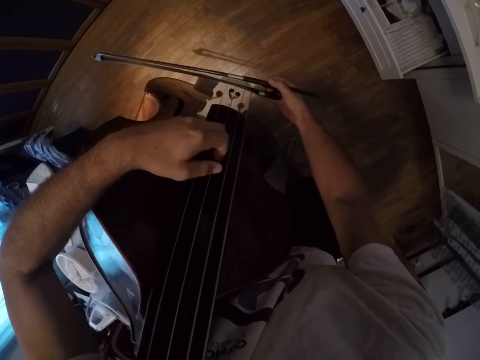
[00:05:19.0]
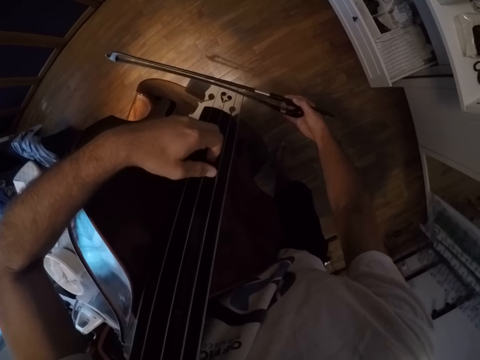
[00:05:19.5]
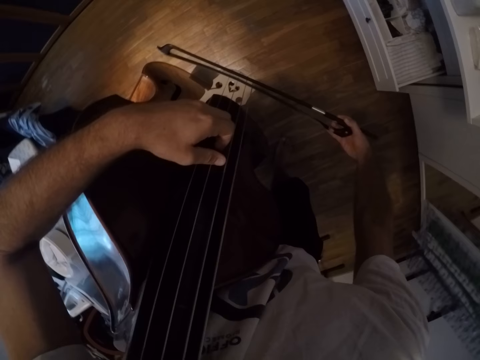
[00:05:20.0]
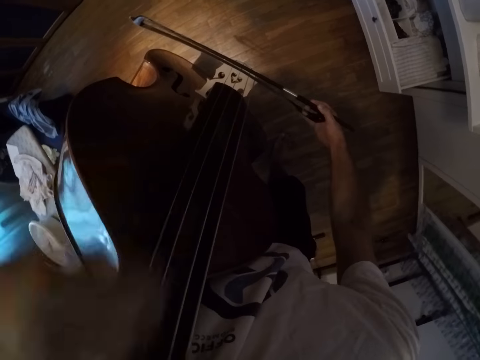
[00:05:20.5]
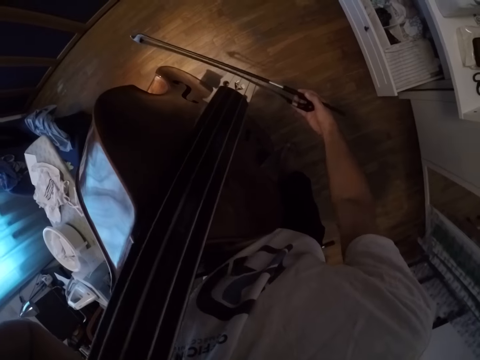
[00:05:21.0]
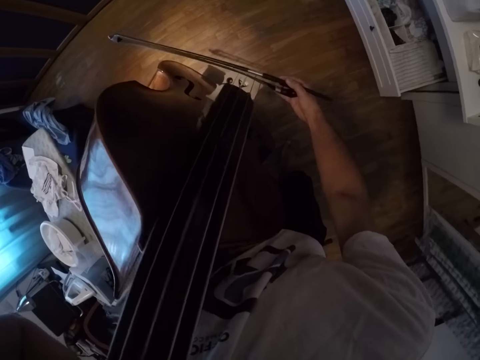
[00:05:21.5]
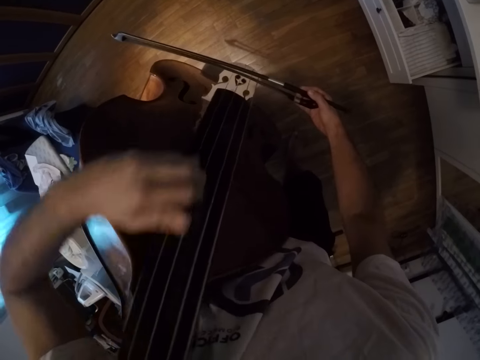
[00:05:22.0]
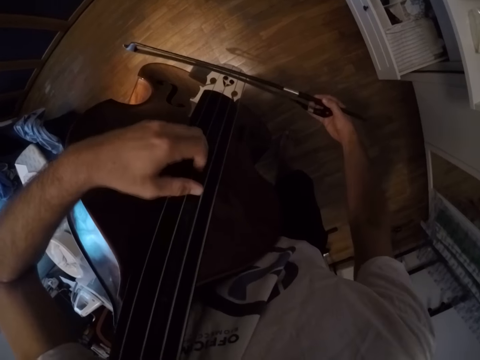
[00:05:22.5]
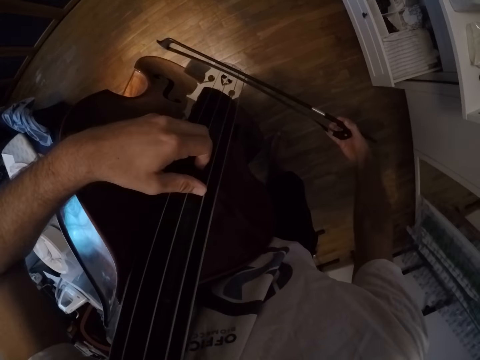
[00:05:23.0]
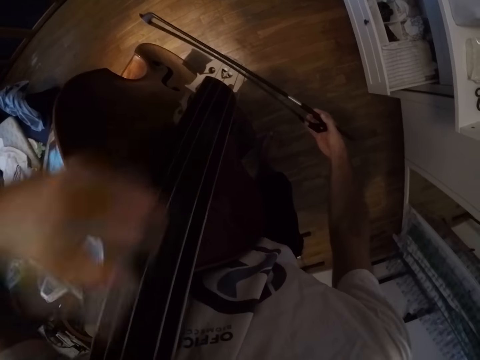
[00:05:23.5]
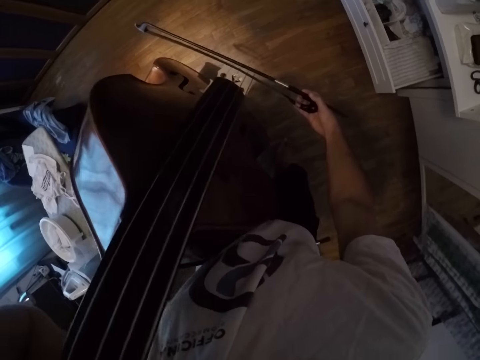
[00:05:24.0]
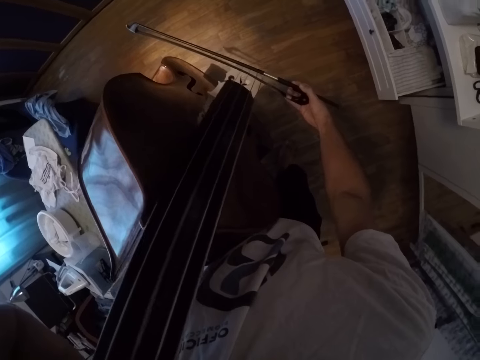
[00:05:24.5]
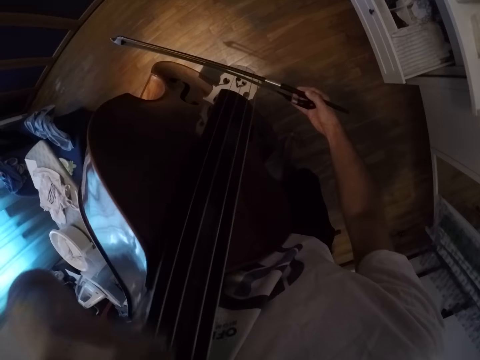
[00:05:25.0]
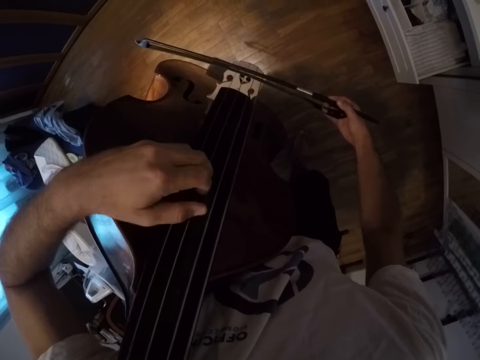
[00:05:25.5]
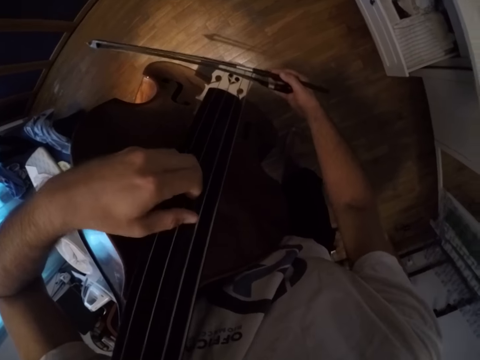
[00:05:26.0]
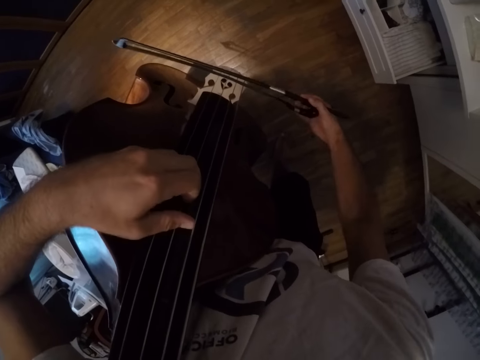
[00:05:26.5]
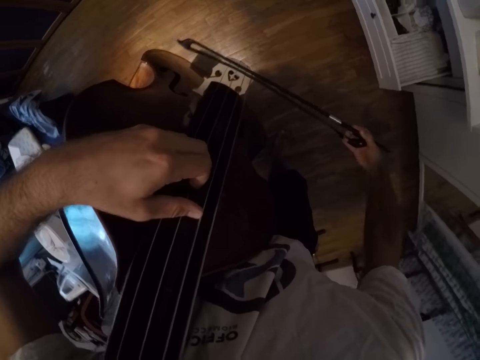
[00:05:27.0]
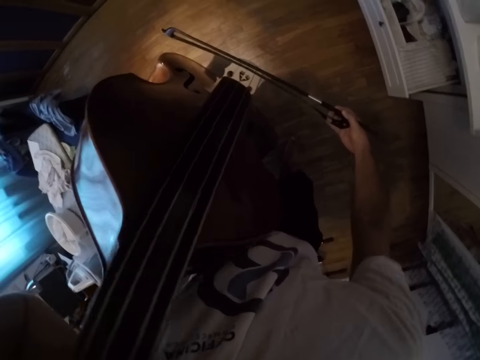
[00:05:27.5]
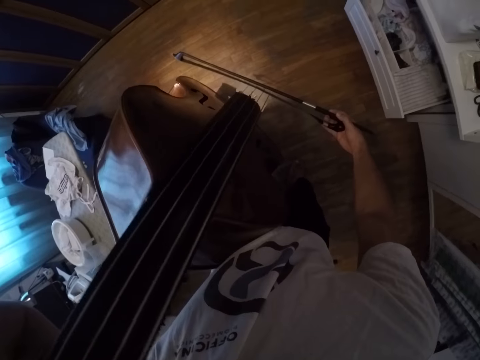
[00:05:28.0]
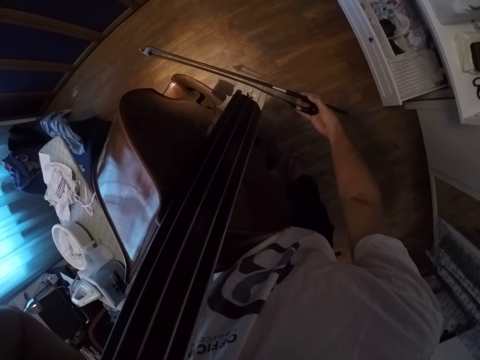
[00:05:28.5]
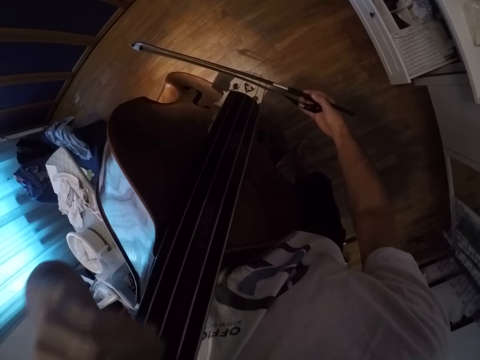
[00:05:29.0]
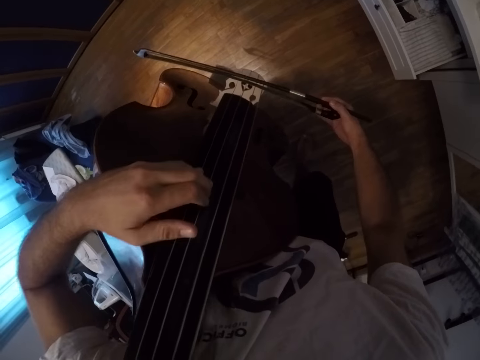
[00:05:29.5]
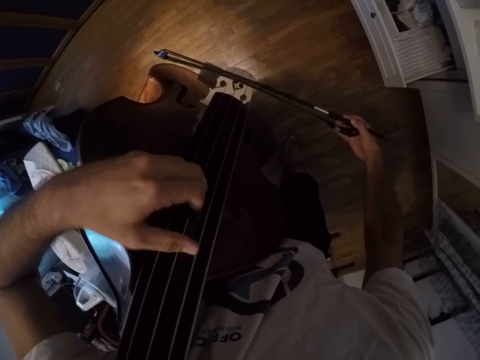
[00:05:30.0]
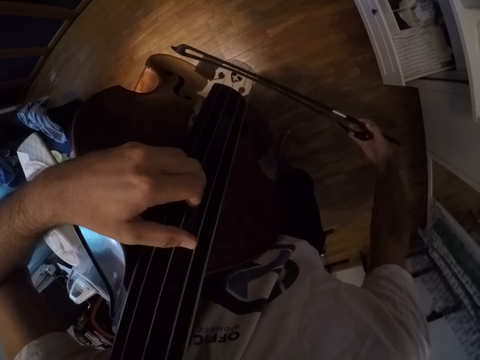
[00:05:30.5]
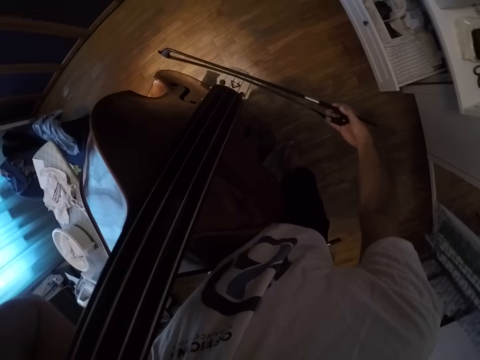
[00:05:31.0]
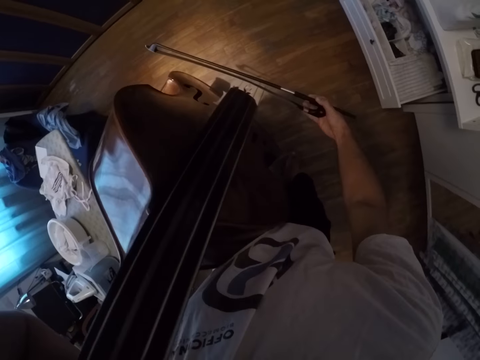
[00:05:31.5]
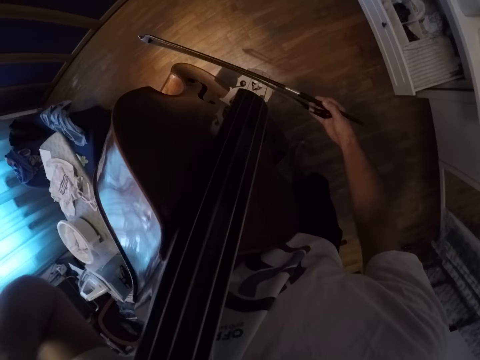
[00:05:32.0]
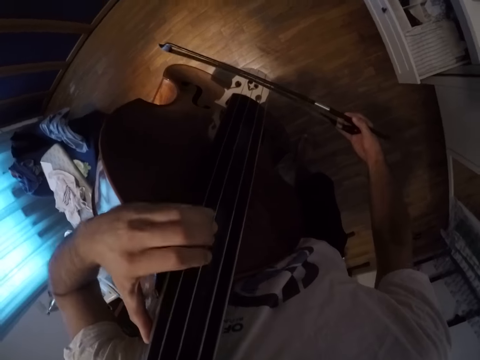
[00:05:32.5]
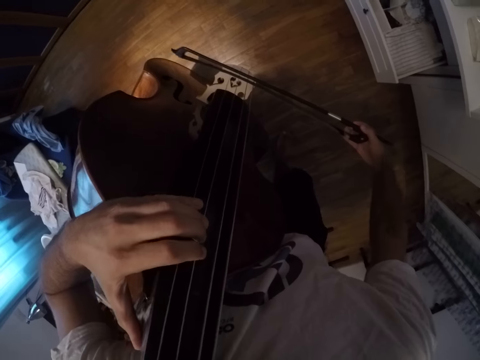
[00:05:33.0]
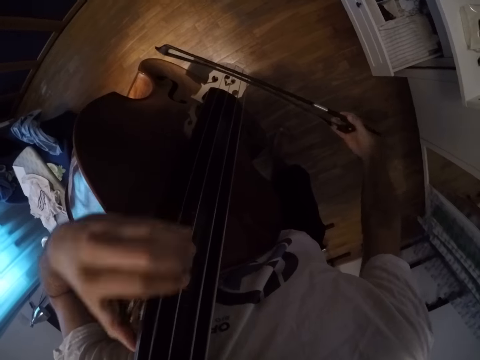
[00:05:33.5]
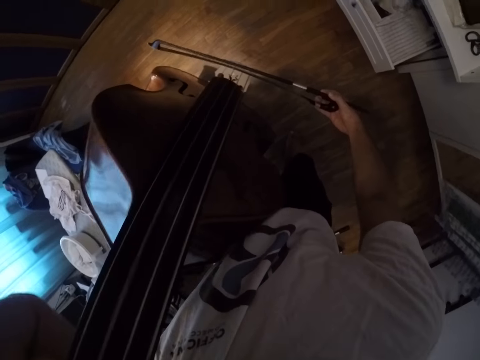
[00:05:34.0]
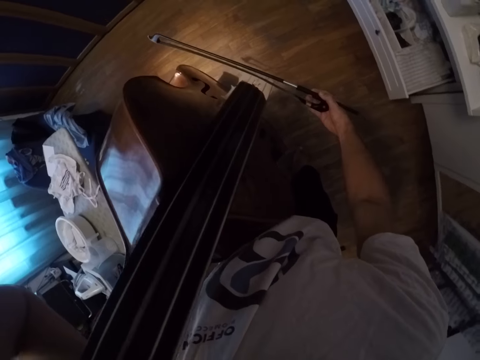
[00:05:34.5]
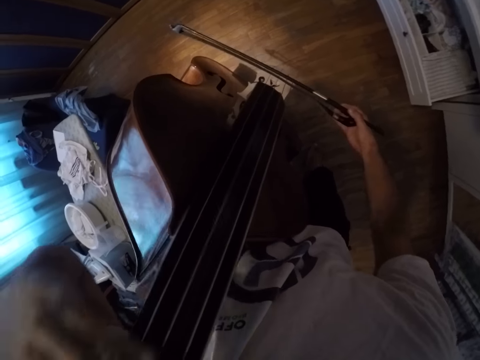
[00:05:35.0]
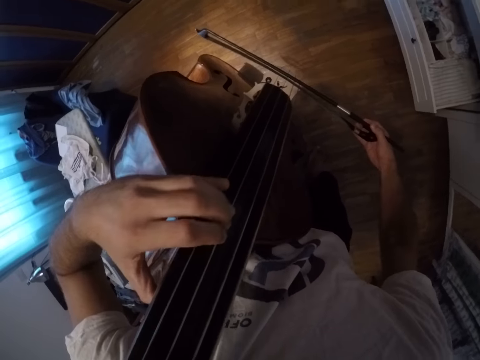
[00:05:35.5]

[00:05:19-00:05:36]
The camera wearer moves the left hand up and down. They play the violin.

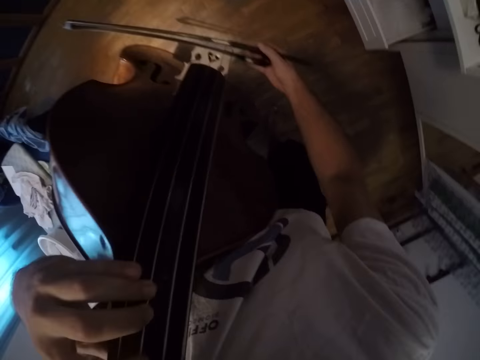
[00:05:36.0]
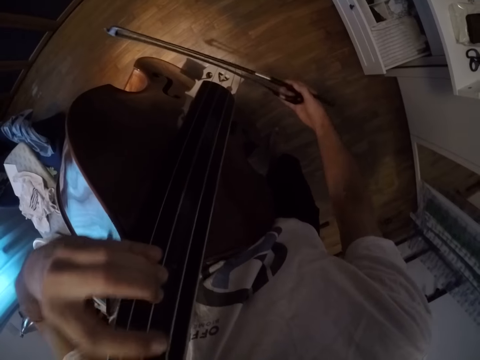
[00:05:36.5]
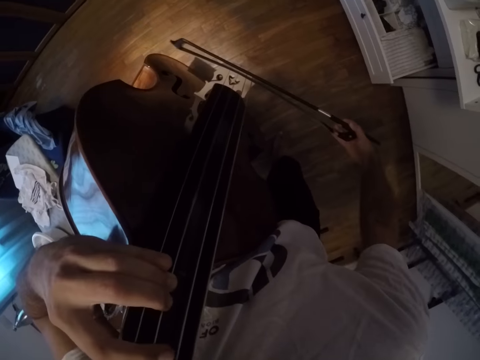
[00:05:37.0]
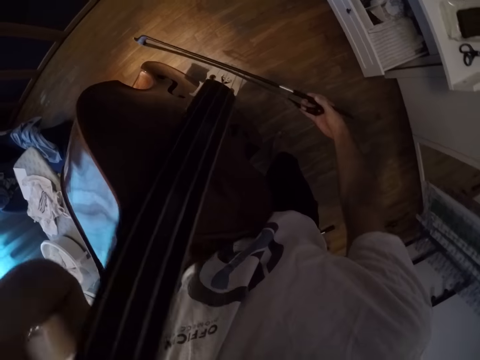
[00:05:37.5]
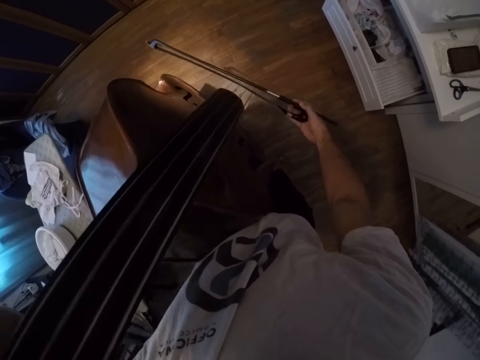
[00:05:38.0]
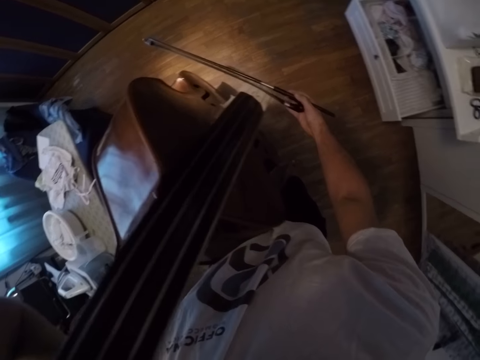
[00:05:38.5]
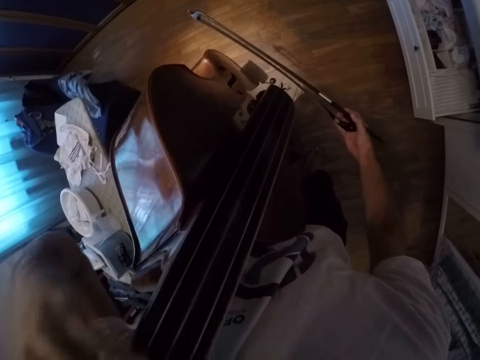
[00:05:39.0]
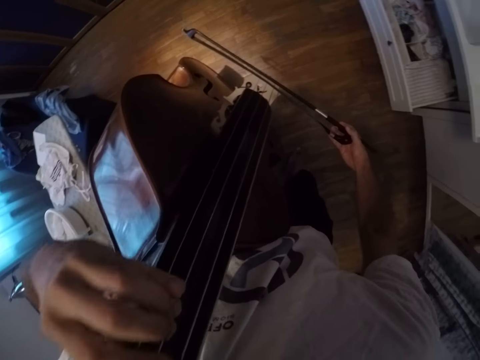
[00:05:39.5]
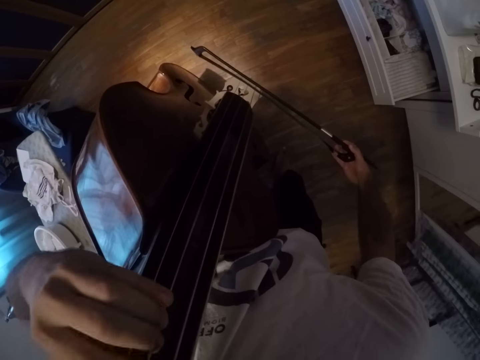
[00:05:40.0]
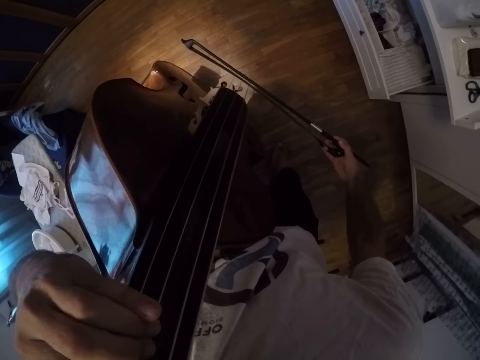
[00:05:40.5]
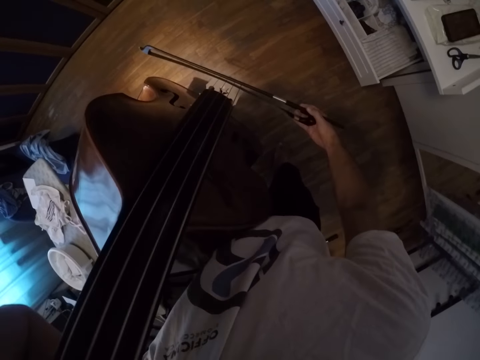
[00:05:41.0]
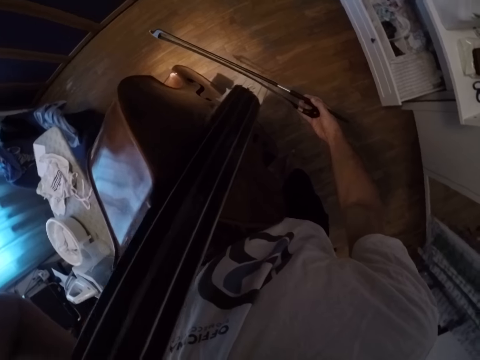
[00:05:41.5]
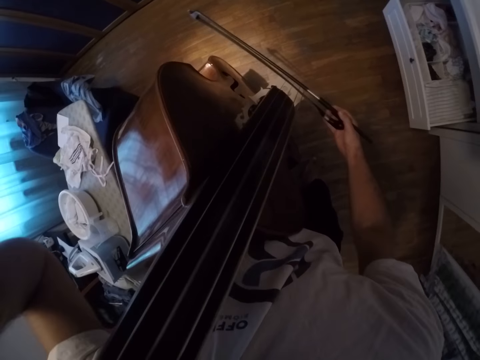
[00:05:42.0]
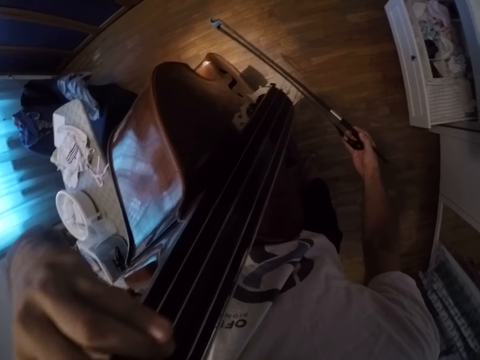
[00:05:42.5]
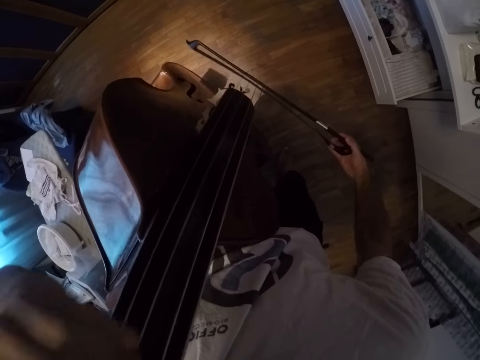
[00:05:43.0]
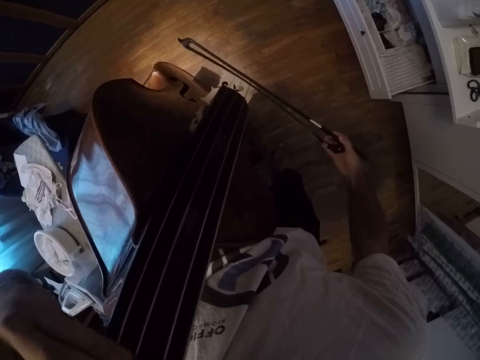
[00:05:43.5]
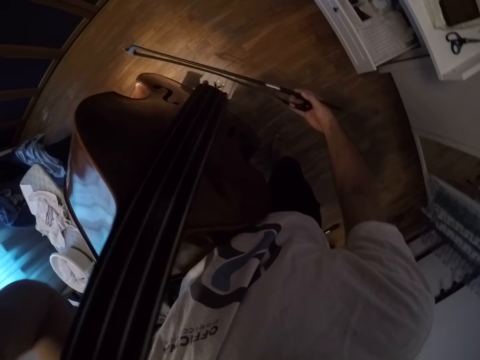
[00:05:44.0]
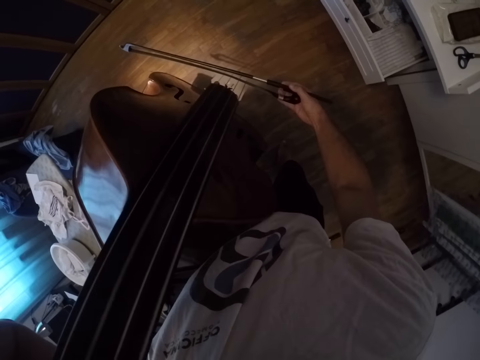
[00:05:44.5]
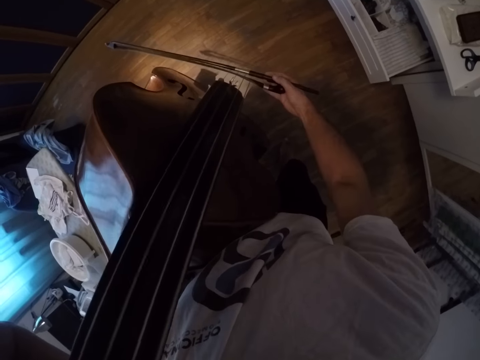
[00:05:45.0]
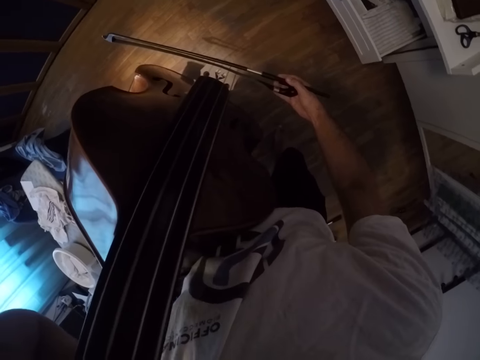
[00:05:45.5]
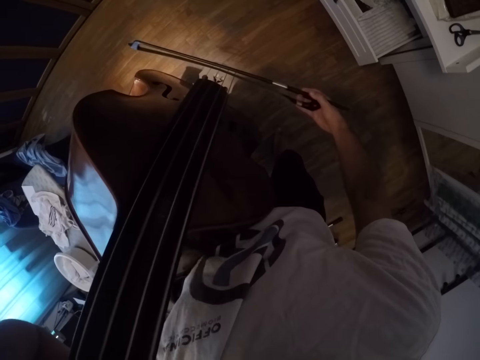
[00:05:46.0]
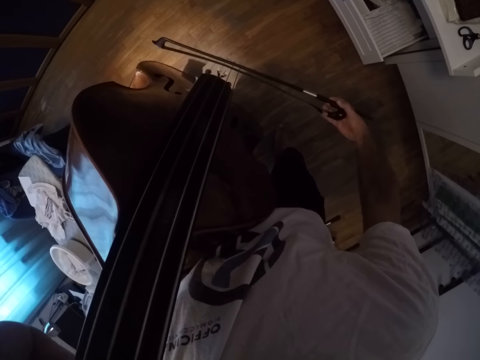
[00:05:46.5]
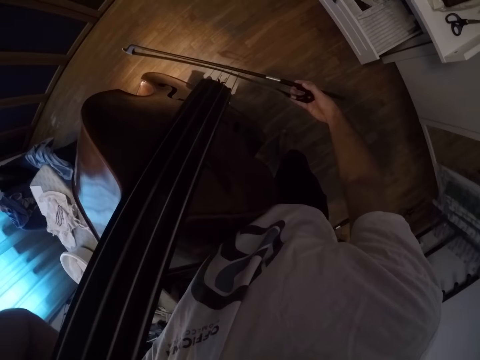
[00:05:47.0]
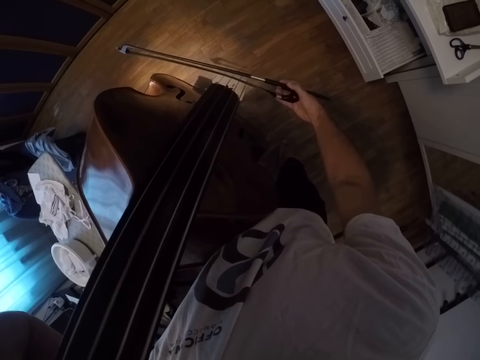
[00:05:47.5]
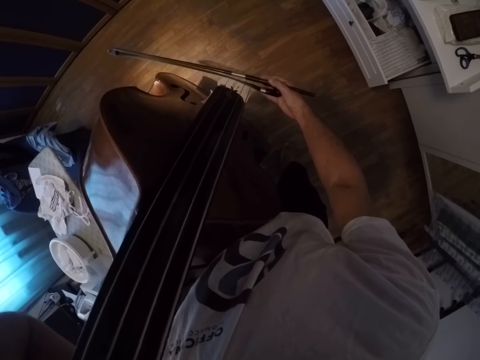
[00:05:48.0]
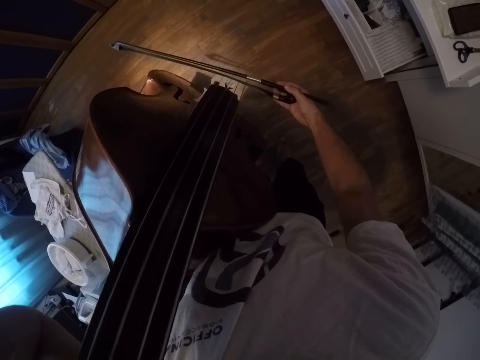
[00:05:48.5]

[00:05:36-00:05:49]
The camera wearer plays the violin.
